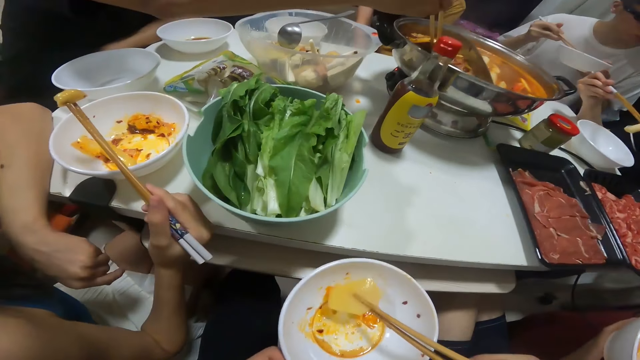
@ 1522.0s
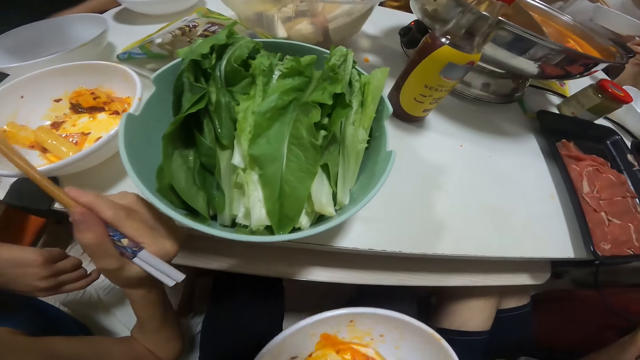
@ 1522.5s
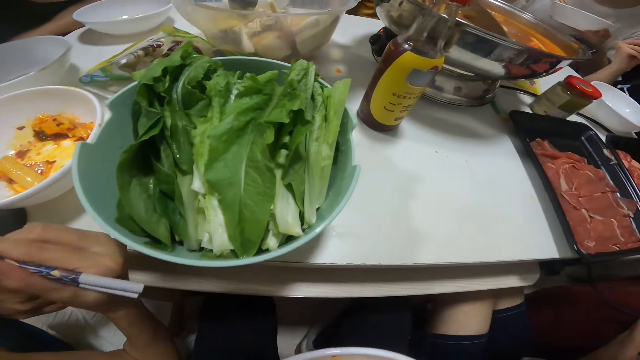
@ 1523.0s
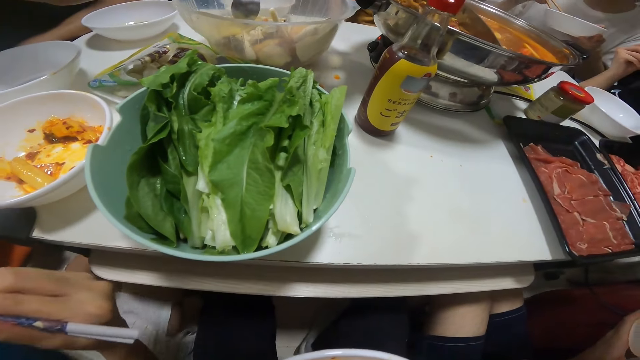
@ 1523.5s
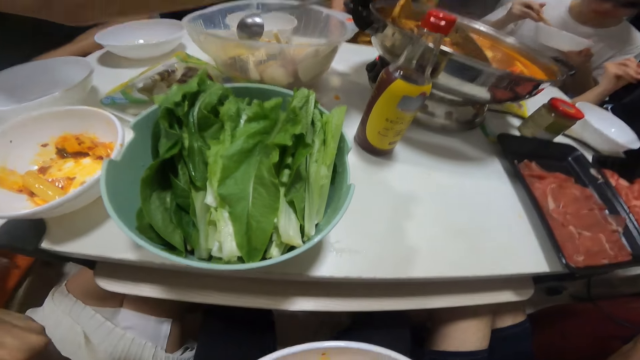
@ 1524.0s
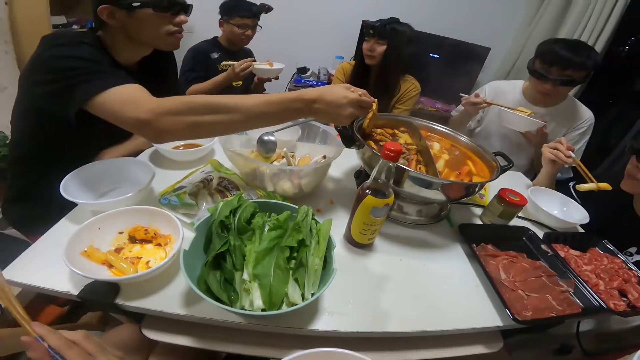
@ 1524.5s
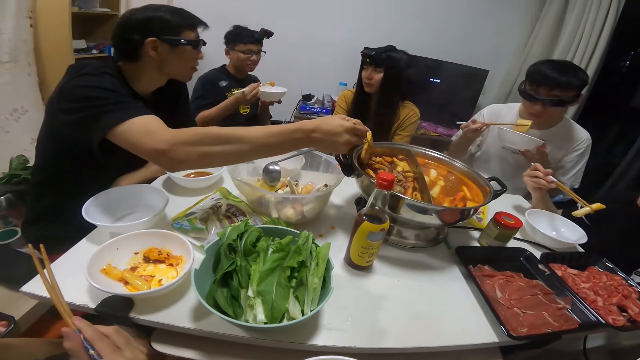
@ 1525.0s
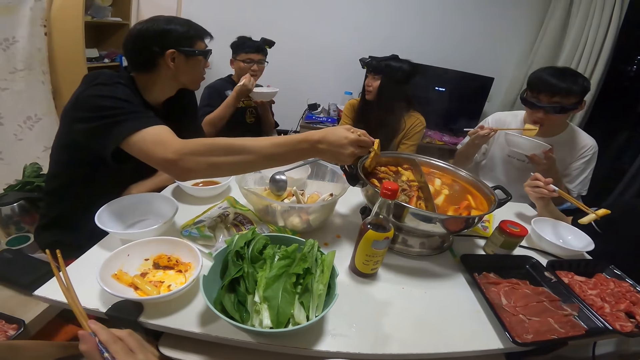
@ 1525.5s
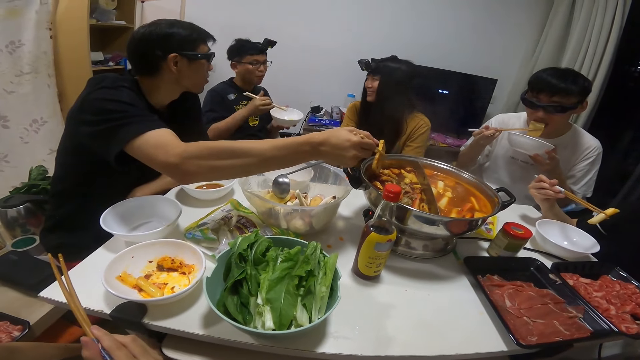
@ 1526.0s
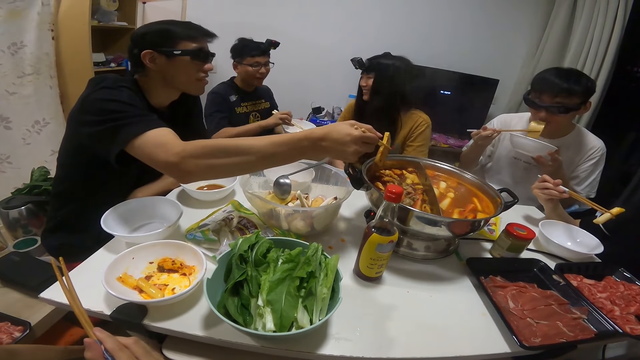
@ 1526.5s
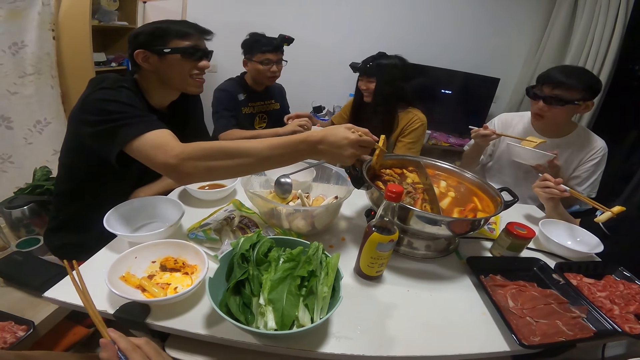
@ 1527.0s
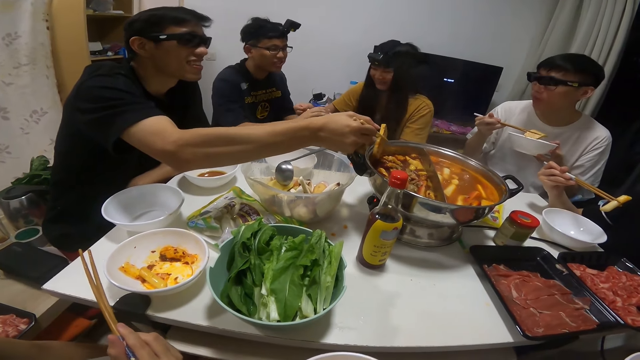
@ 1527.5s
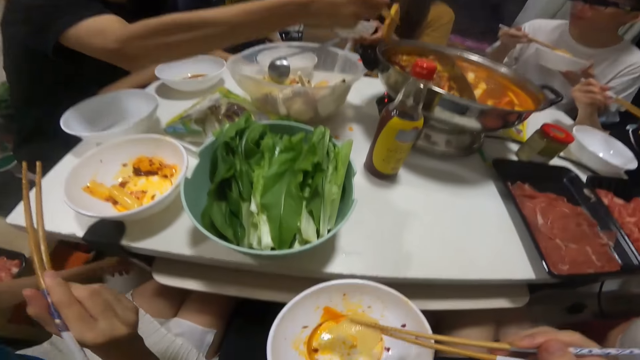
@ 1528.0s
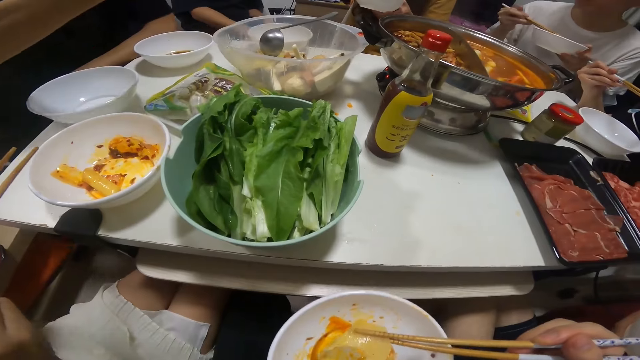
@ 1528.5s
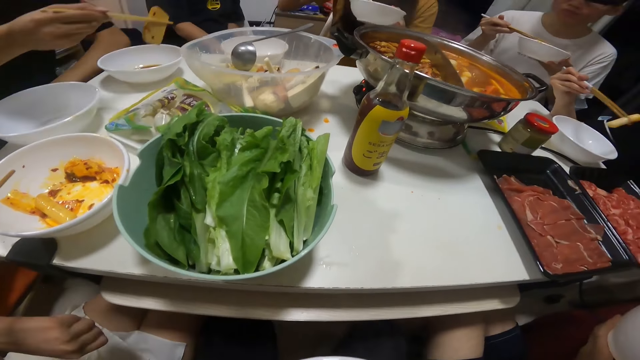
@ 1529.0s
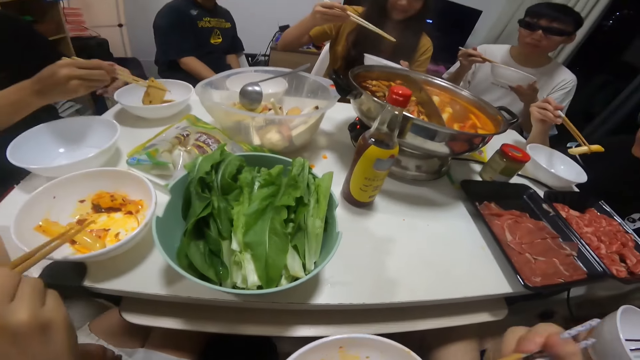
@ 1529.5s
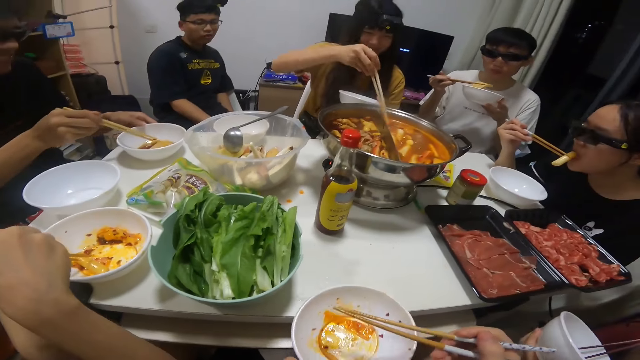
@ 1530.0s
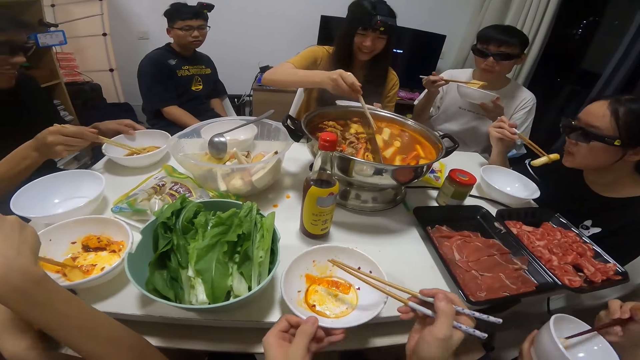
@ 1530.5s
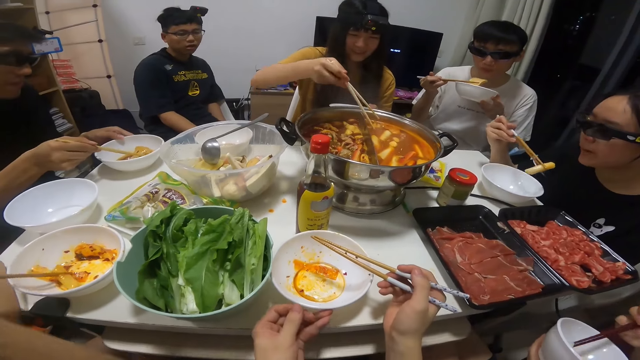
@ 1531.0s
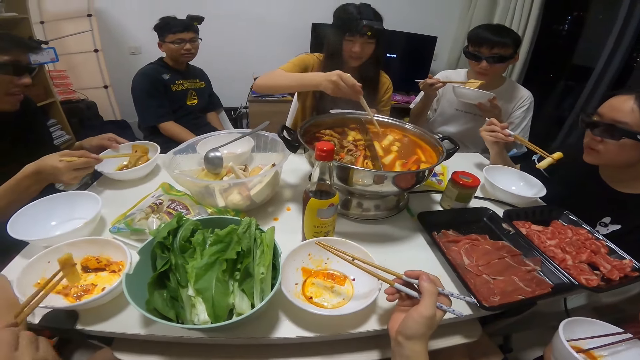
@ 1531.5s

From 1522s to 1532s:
The camera wearer eats the biscuit in her plate in her left hand with the pair of chopsticks in her right hand. A man passes the plate in his left hand to a woman's left hand and passes the chopstick in his right hand to the woman's right hand. A man picks pasta from the bowl. Another man puts the biscuit from the bowl of soup on the table in his plate in his left hand with the pair of chopsticks in his right hand. The woman picks a biscuit from the bowl of soup on the table with the pair of chopsticks in her right hand. The camera wearer places her plate in her left hand on the table.

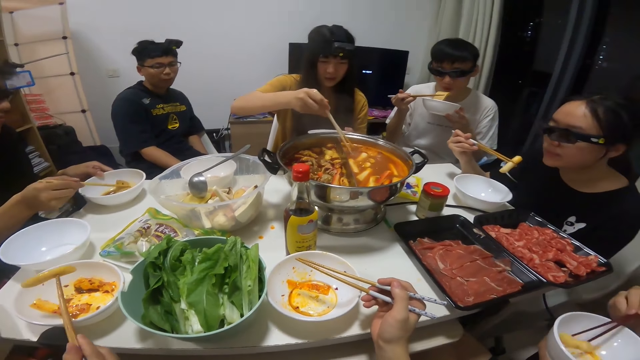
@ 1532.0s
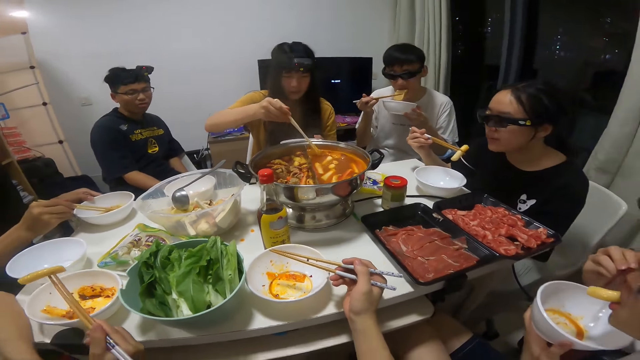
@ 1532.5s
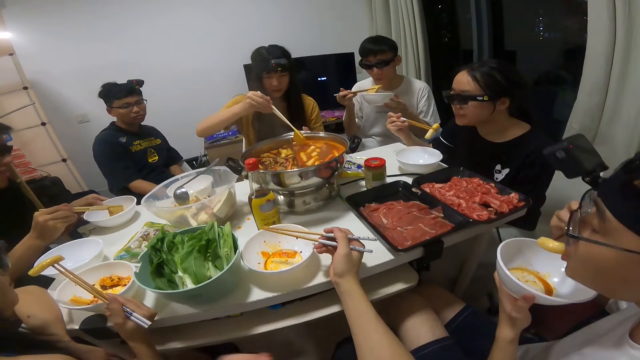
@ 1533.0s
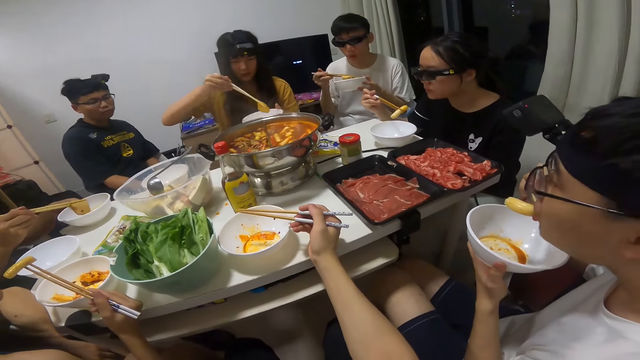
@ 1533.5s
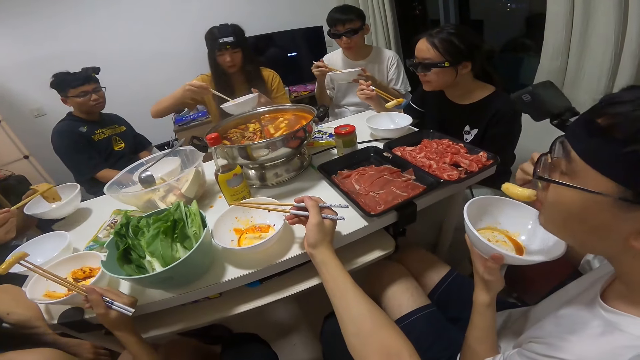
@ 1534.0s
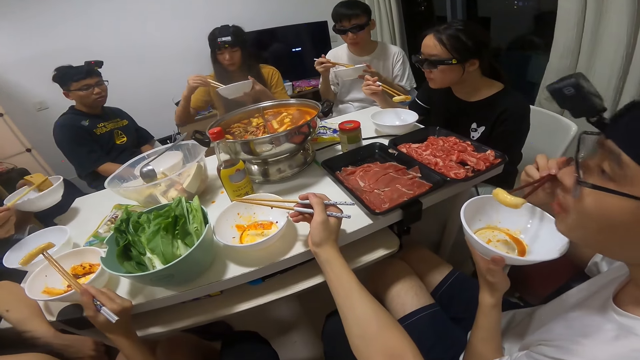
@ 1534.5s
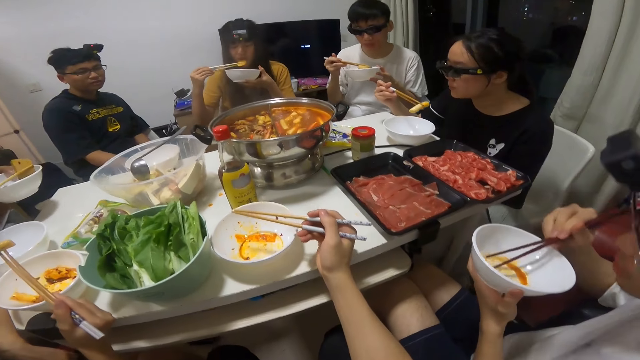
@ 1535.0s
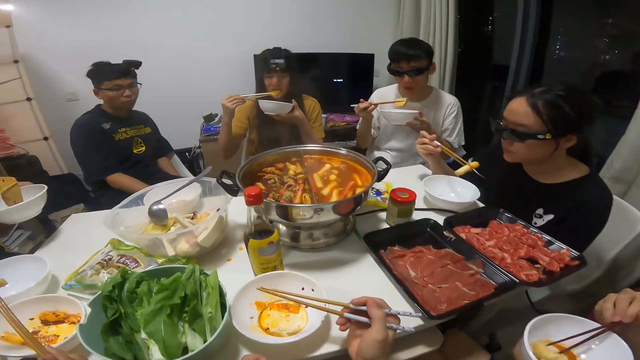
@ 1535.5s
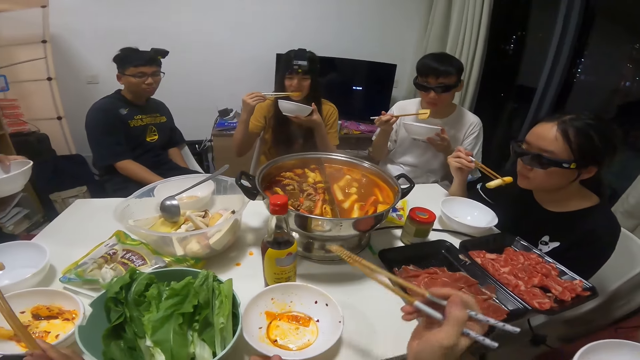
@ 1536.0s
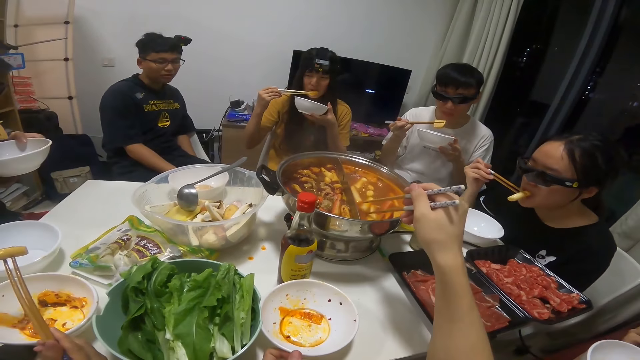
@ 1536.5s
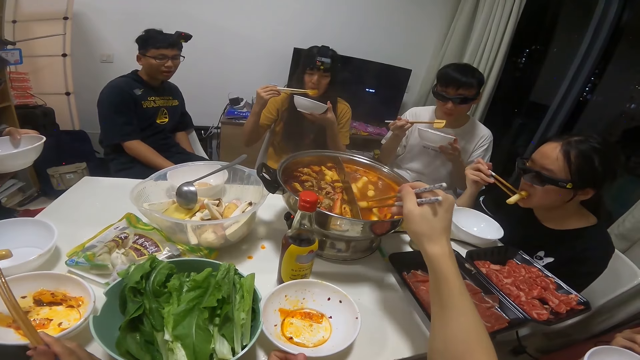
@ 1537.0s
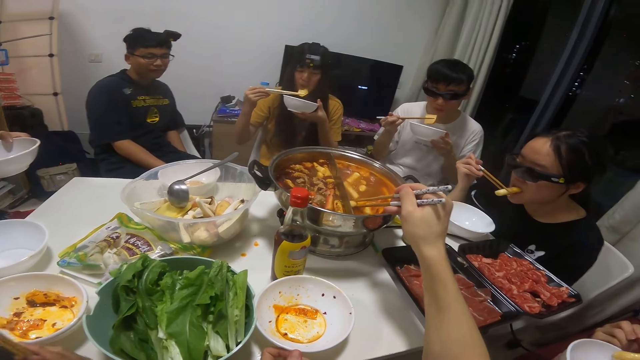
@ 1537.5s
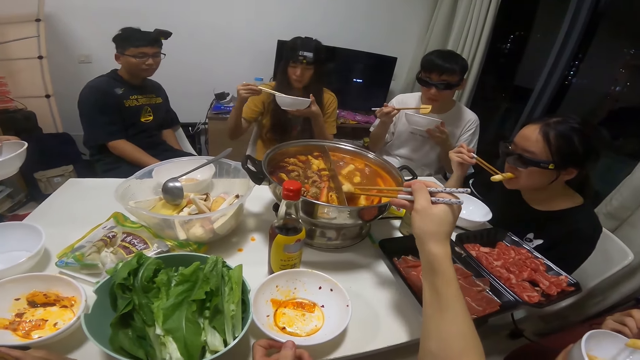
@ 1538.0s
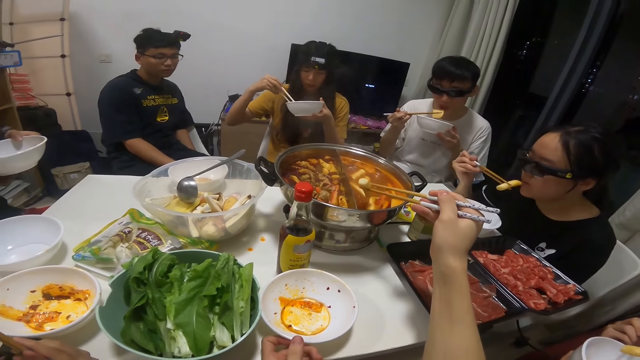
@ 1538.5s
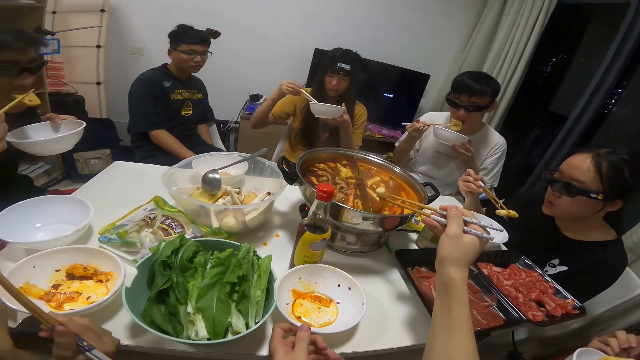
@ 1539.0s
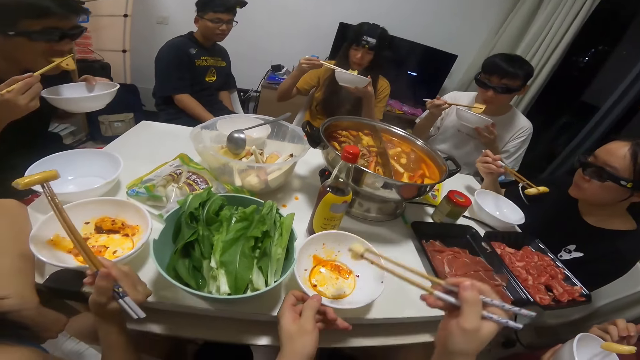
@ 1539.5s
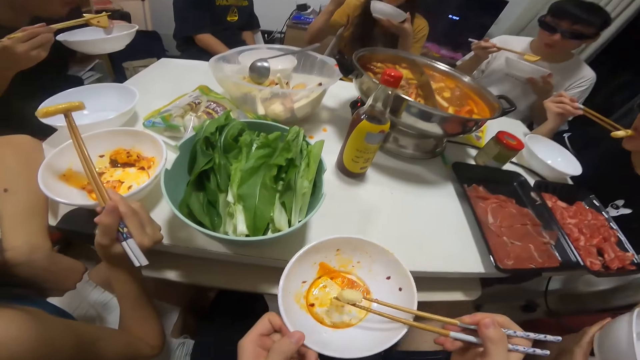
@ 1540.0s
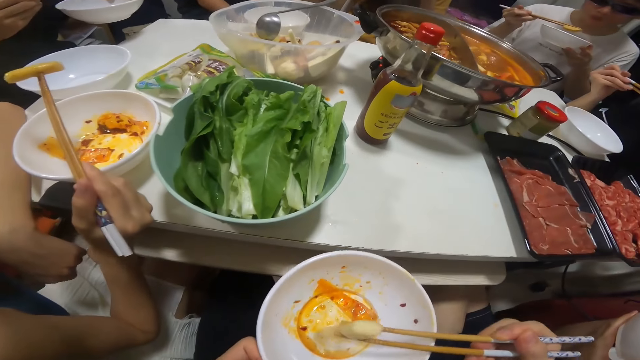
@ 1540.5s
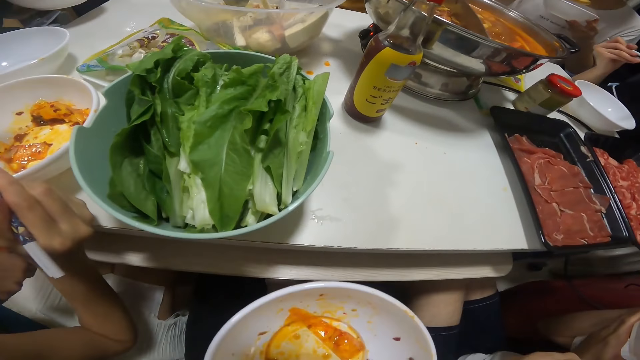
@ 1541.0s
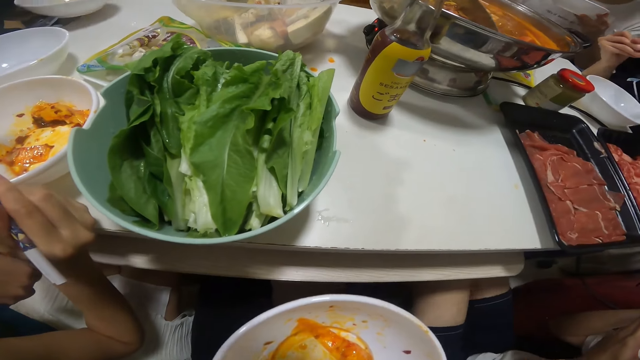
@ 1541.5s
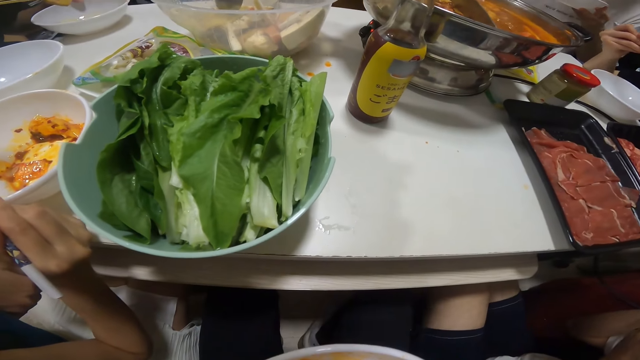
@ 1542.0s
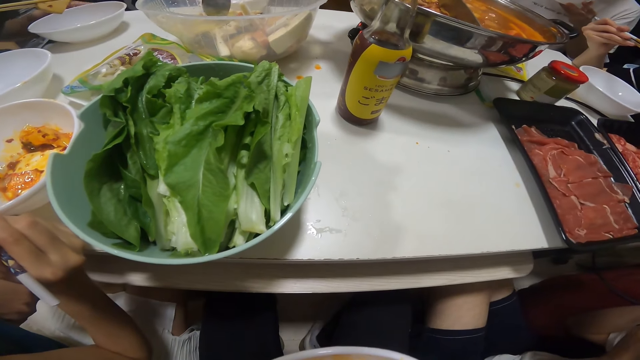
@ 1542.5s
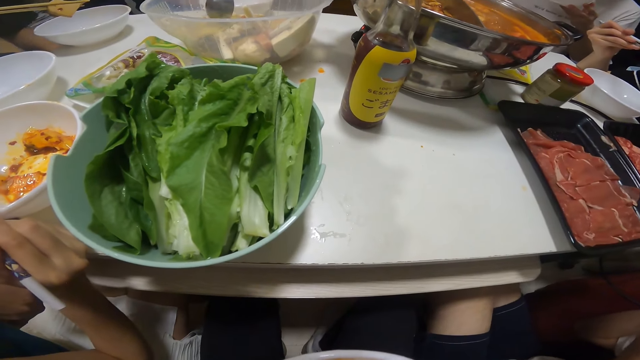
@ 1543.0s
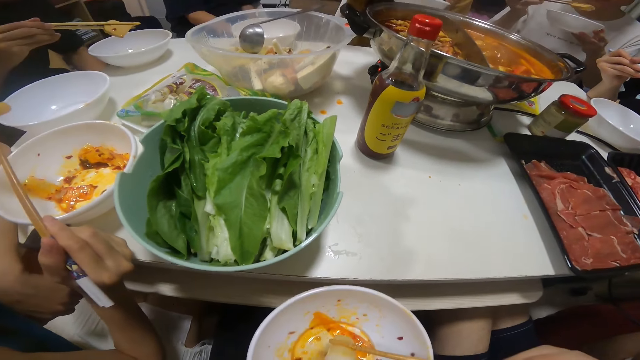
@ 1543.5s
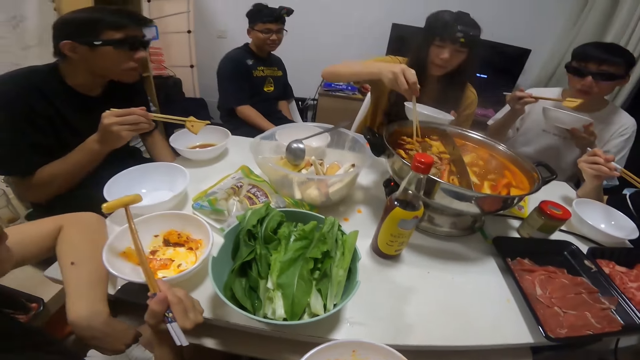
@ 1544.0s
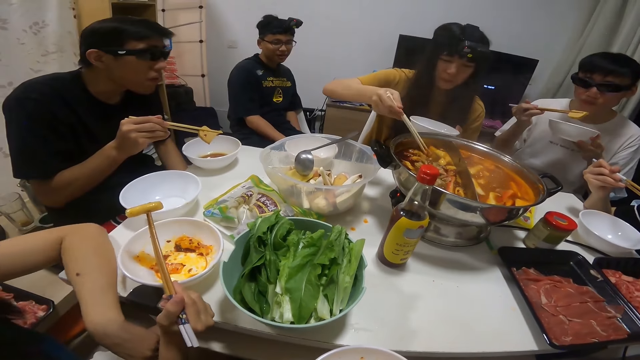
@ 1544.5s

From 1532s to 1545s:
A man eats the biscuit in his plate in his left hand with the pair of chopsticks in his right hand. A woman puts the biscuit from the bowl of soup on the table in her plate in her left hand with the pair of chopsticks in her right hand. Another man eats the biscuit in his plate in his left hand with the pair of chopsticks in his right hand. The woman eats the biscuit in her plate in her left hand with the pair of chopsticks in her right hand. The camera wearer picks a biscuit from the bowl of soup on the table with the pair of chopsticks in her right hand. She carries her plate from the table with her left hand, puts the biscuit from the bowl of soup on the table in her plate in her left hand with the pair of chopsticks in her right hand, and eats the biscuit in her plate in her left hand with the pair of chopsticks in her right hand. The woman picks a biscuit from the bowl of soup on the table with the pair of chopsticks in her right hand.
